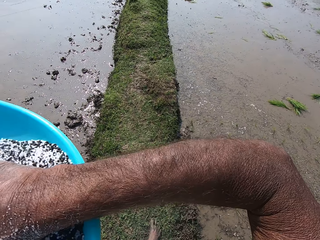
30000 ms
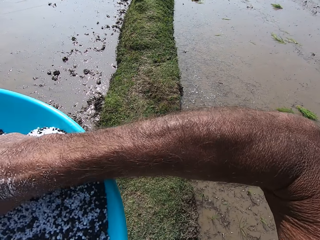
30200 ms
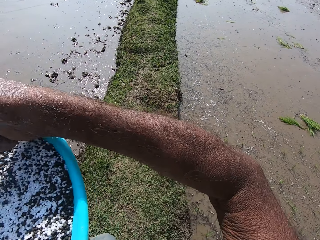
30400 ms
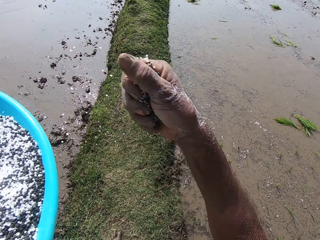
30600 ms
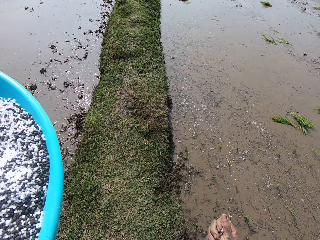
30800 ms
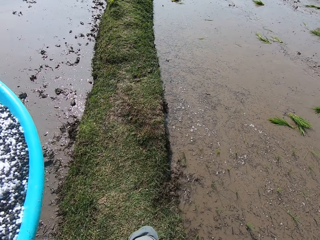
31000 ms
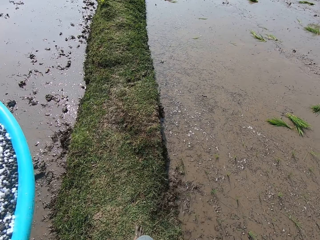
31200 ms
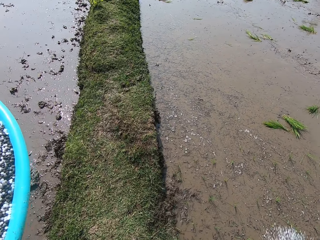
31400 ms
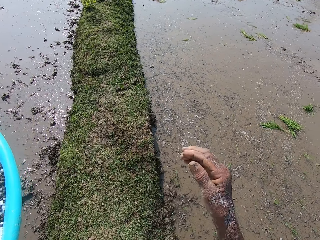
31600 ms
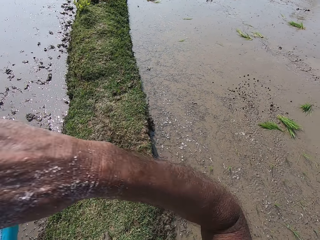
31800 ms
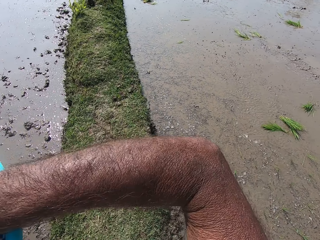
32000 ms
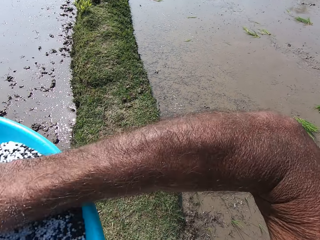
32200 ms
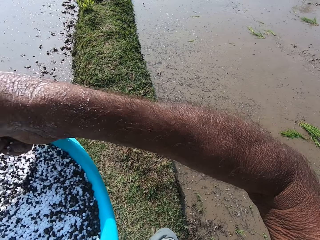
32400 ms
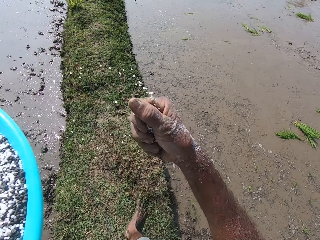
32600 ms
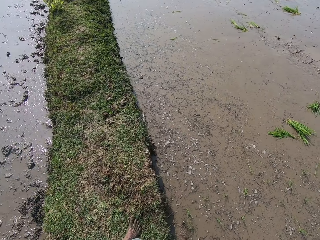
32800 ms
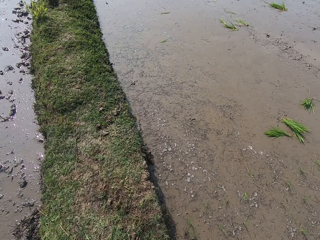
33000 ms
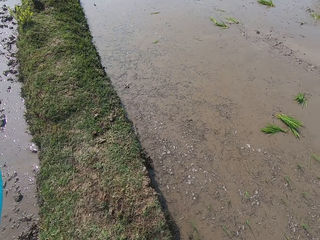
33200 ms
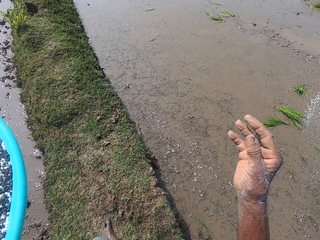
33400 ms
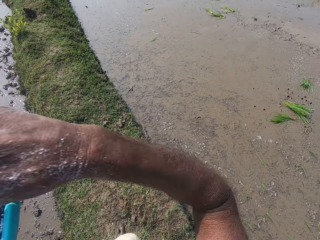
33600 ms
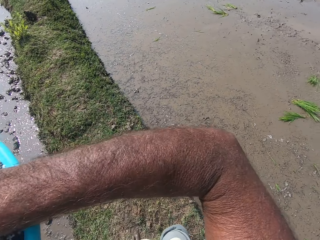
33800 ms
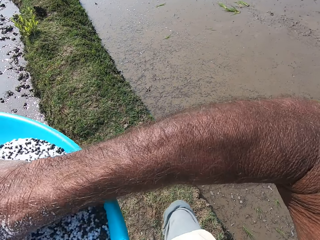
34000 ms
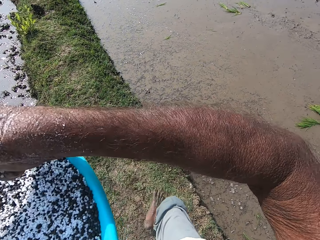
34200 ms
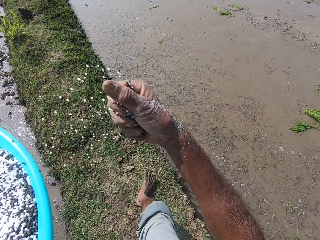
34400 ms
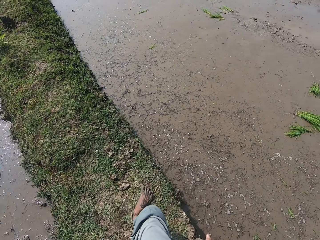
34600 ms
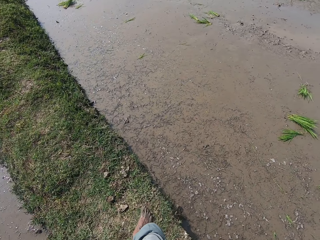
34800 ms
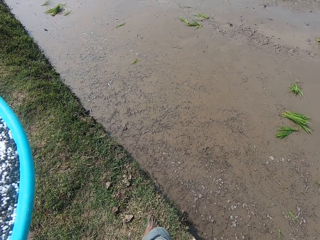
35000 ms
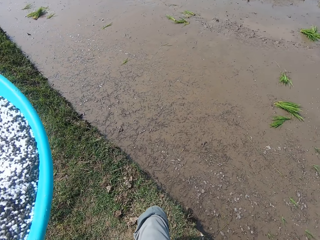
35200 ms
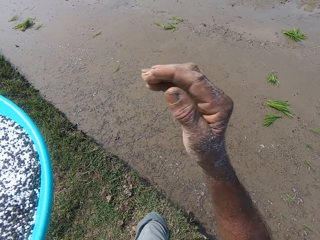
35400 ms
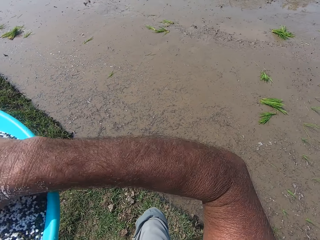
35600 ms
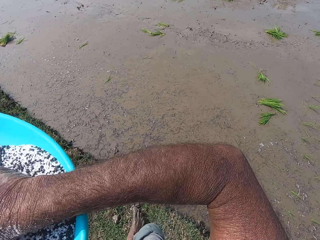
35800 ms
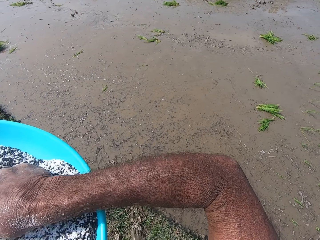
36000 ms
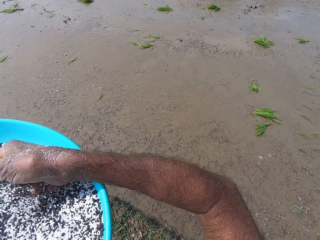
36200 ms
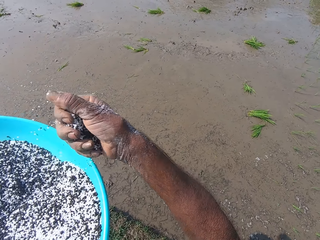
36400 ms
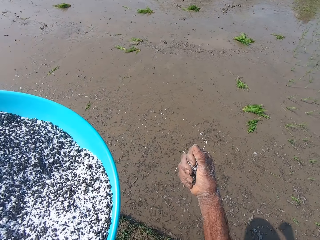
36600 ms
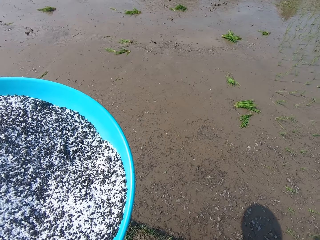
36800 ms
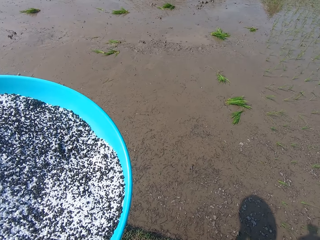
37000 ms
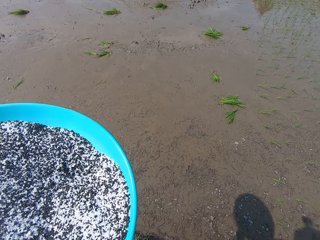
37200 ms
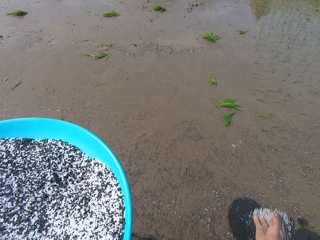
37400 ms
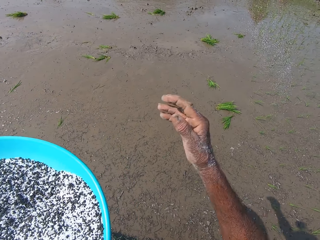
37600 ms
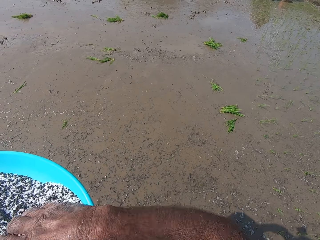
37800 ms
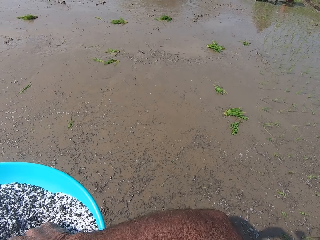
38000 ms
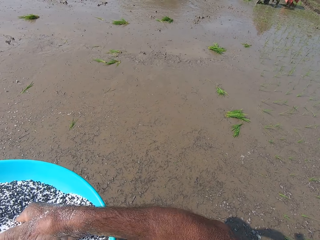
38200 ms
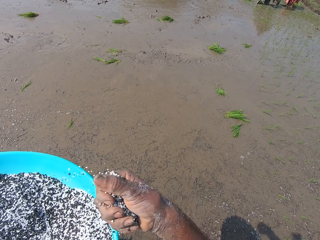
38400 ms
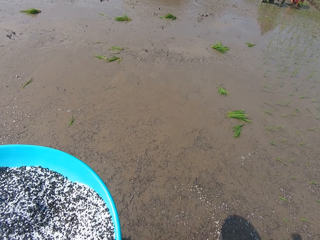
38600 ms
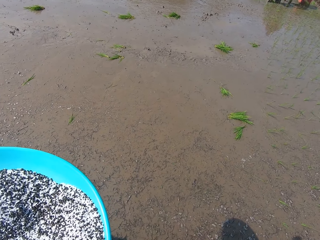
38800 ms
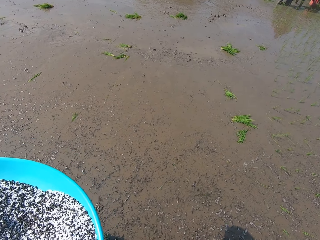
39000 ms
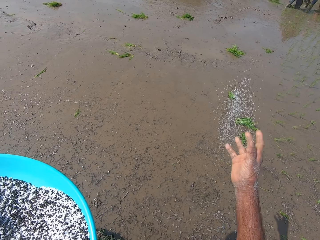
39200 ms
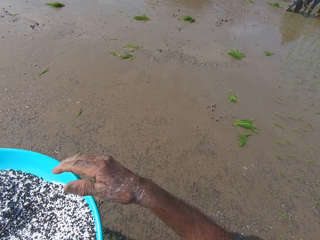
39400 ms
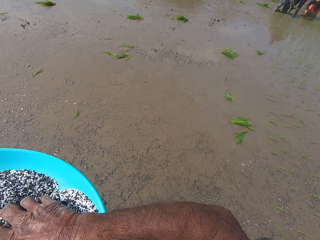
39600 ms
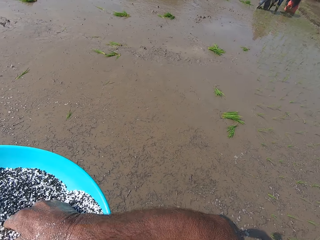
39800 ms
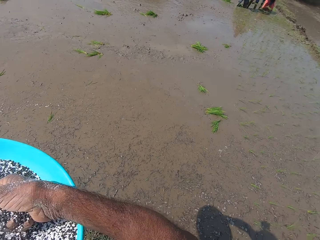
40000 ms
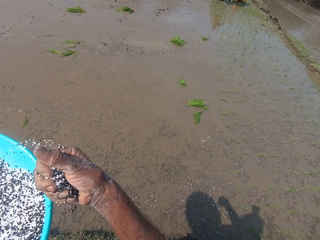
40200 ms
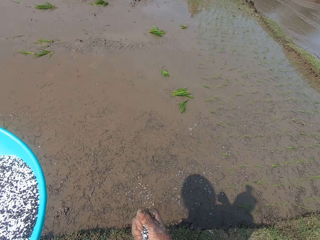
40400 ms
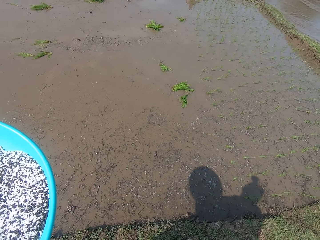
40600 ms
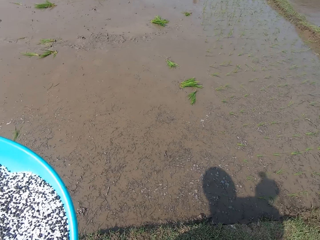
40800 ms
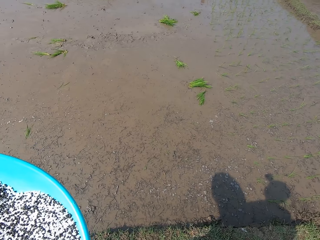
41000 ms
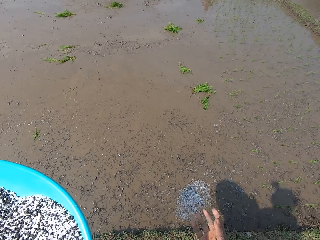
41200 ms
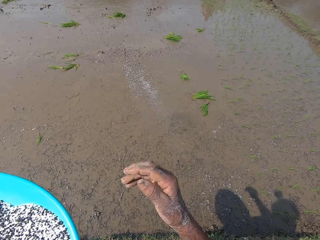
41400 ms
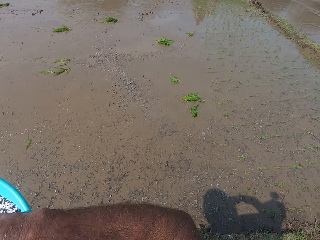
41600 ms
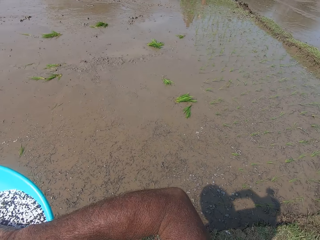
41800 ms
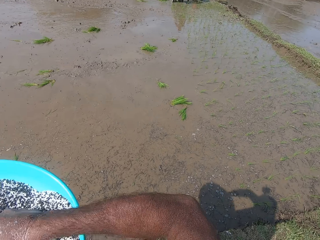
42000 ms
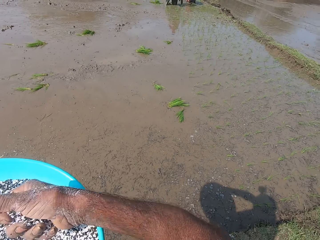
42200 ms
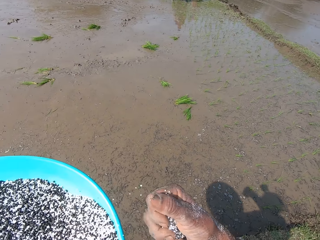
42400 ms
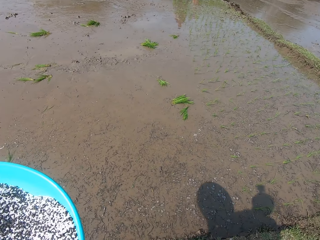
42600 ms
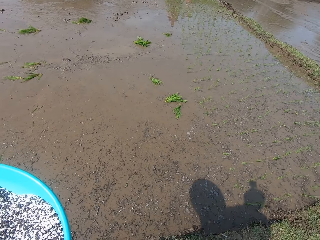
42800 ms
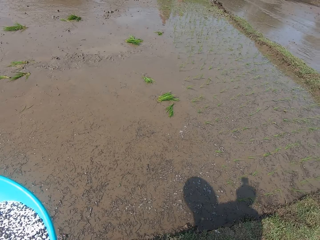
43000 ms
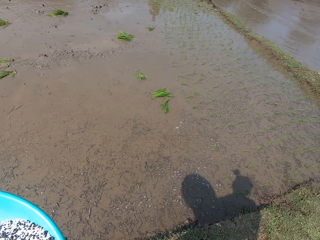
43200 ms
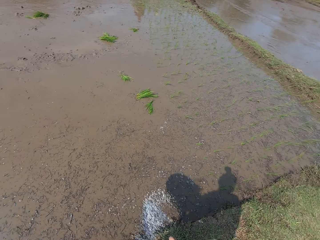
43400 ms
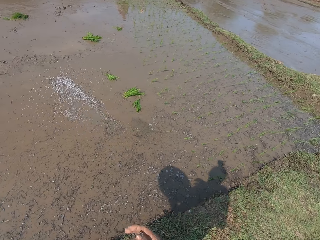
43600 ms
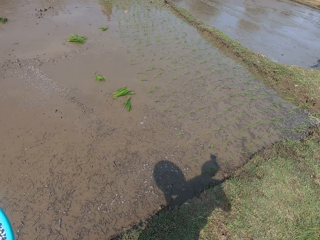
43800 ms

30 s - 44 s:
The camera wearer takes rice grains from the tray in his left hand with his right hand and spreads the rice grains in his right hand on the mud. He takes rice grains from the tray in his left hand with his right hand and spreads the rice grains in his right hand on the mud. He takes rice grains from the tray in his left hand with his right hand and spreads the rice grains in his right hand on the mud. He takes rice grains from the tray in his left hand with his right hand and spreads the rice grains in his right hand on the mud. He takes rice grains from the tray in his left hand with his right hand and spreads the rice grains in his right hand on the mud. He takes rice grains from the tray in his left hand with his right hand and spreads the rice grains in his right hand on the mud. He takes rice grains from the tray in his left hand with his right hand and spreads the rice grains in his right hand on the mud.

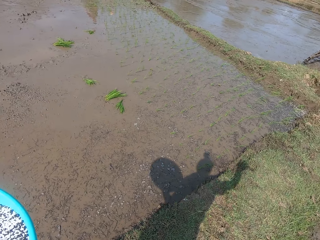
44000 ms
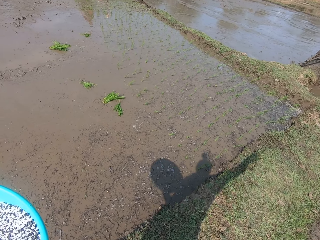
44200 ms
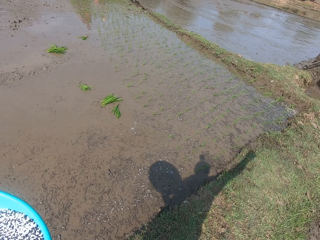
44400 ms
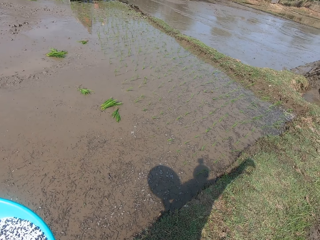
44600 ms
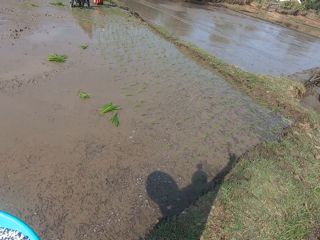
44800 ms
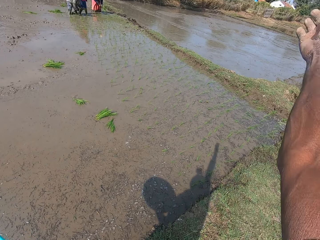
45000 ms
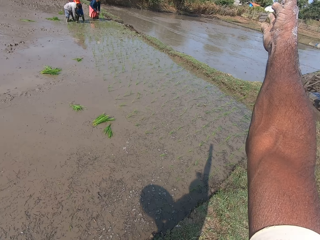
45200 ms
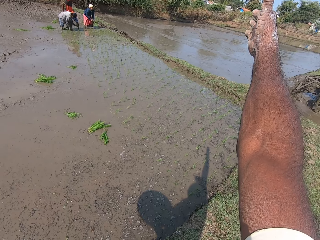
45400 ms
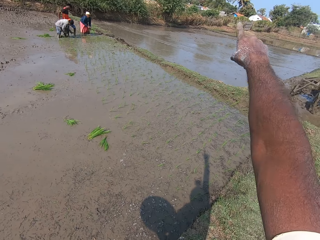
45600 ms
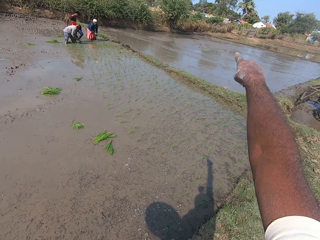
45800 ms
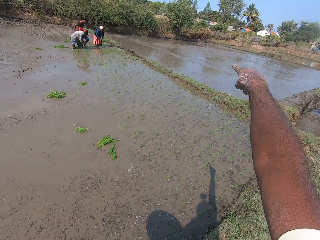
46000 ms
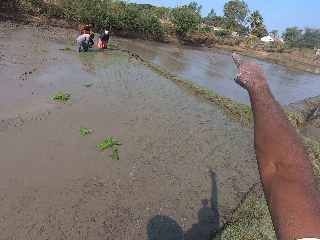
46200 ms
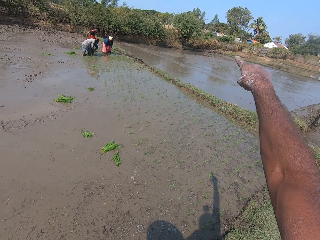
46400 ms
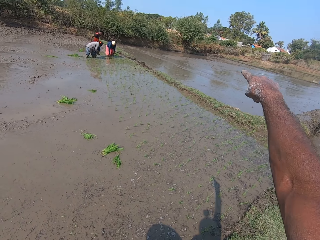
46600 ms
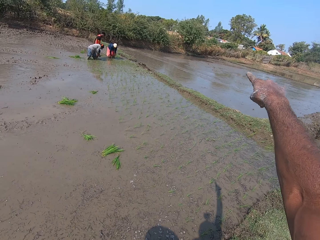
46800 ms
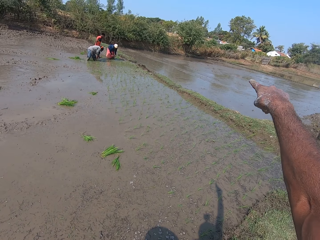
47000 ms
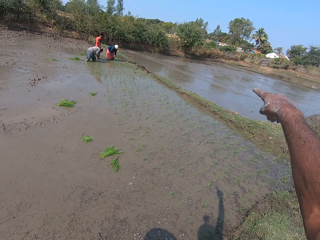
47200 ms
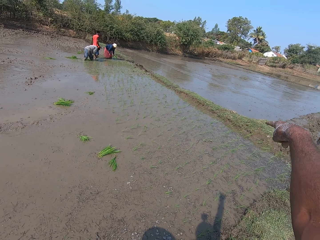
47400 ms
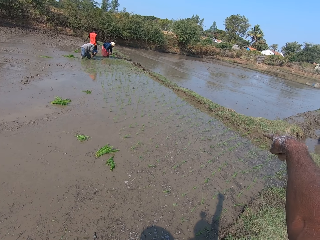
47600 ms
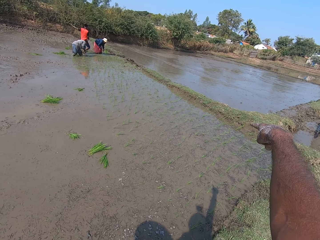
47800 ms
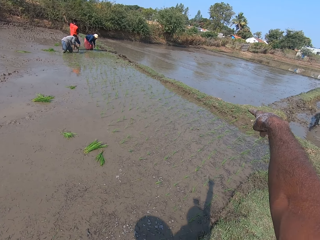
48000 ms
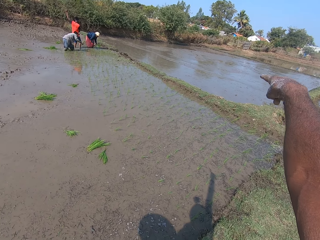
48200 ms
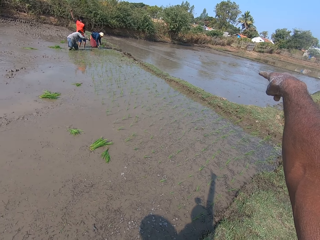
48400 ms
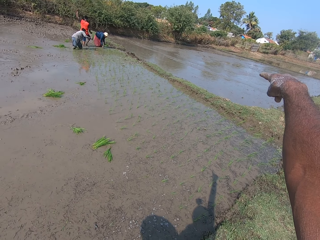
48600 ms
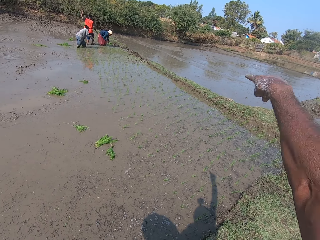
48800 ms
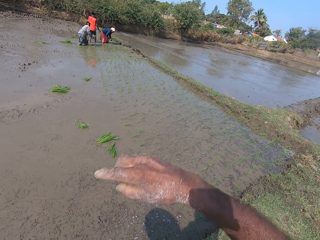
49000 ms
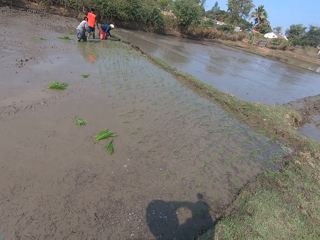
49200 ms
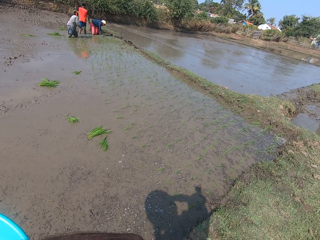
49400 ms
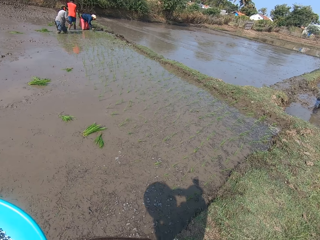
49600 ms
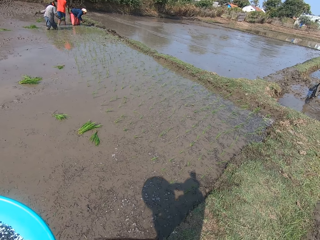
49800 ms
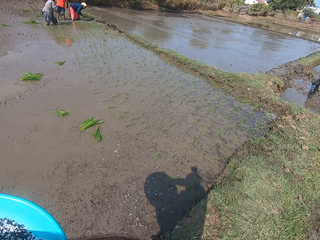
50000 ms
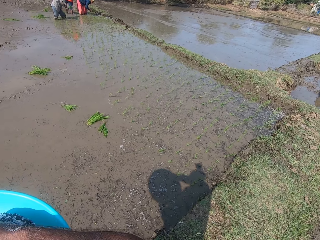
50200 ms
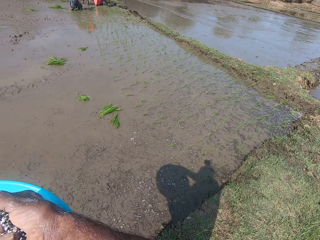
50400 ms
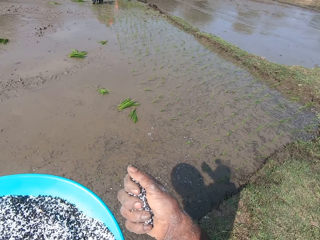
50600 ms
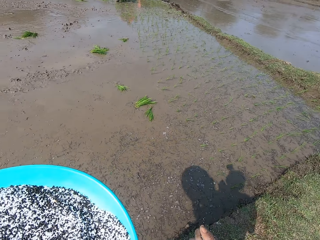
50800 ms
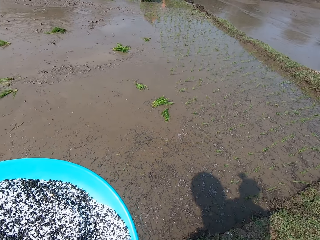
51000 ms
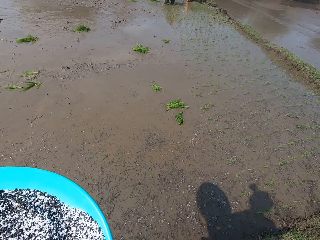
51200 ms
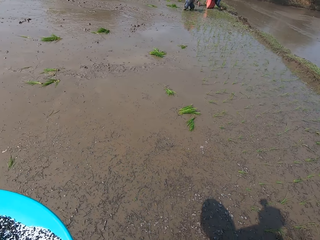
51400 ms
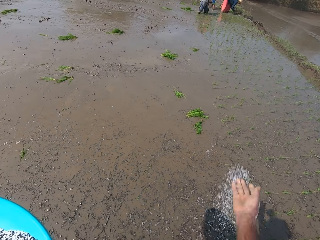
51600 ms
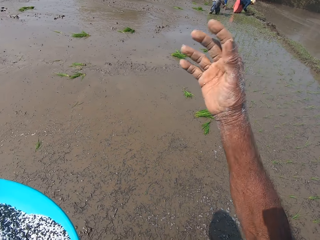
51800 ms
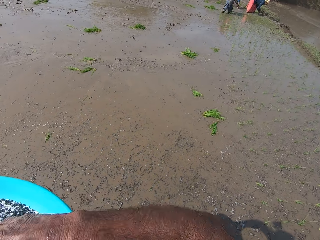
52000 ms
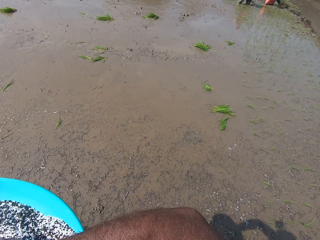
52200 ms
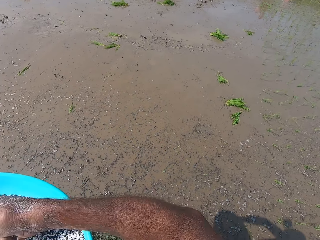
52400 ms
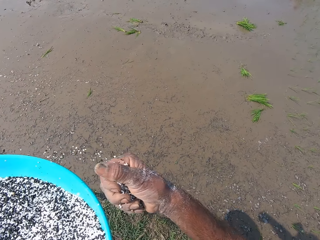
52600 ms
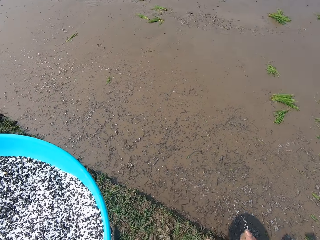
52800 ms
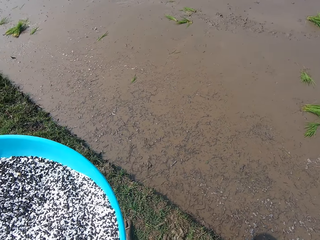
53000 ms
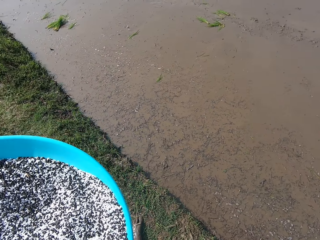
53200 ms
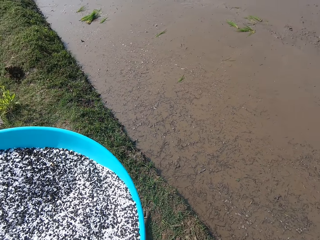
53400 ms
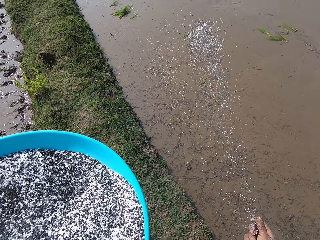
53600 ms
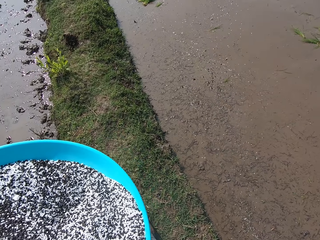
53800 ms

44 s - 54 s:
The camera wearer gesticulates with his right hand. He points at a distance. The woman takes plants from the mud with her right hand. The camera wearer talks. He takes rice grains from the tray in his left hand with his right hand and spreads the rice grains in his right hand on the mud. He takes rice grains from the tray in his left hand with his right hand. He throws the grain on the pool. He spreads the rice grains in his right hand on the mud.
